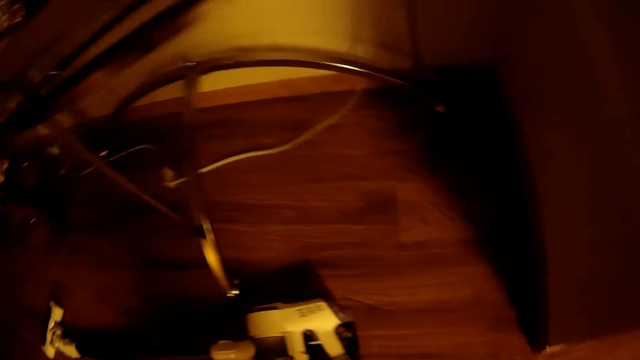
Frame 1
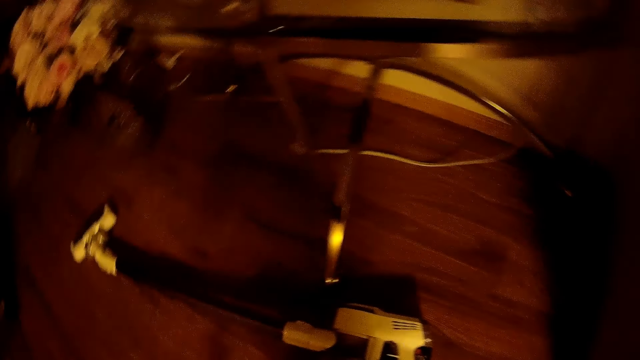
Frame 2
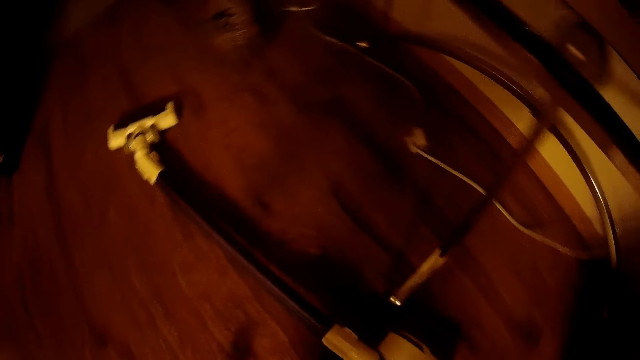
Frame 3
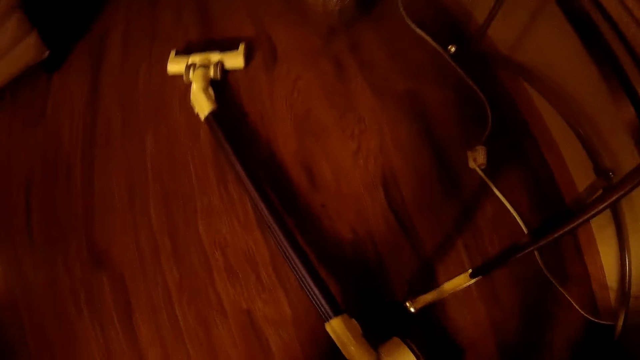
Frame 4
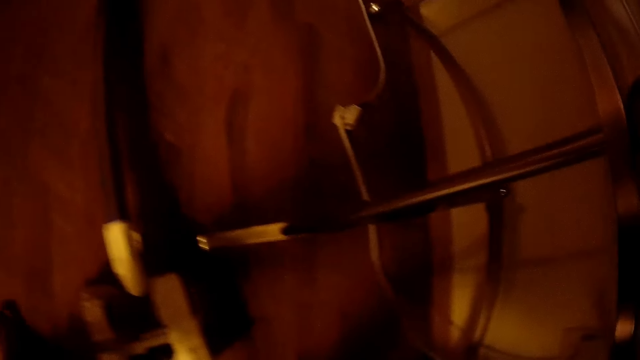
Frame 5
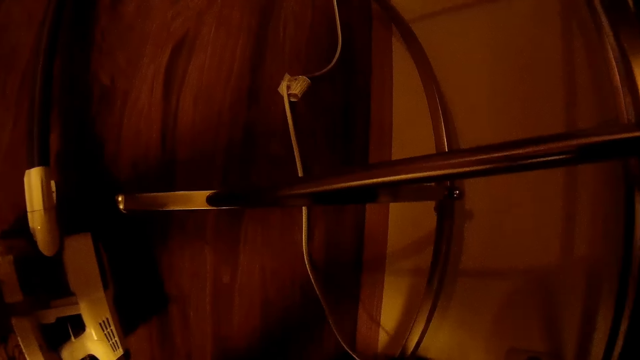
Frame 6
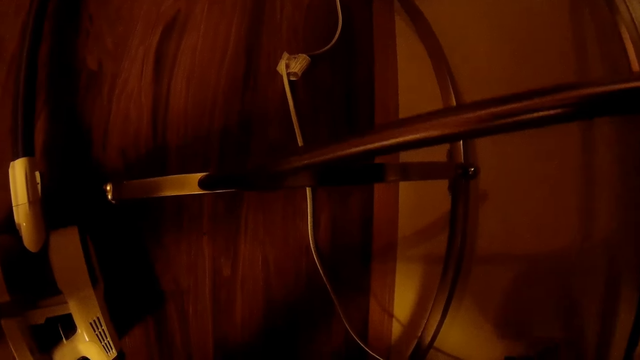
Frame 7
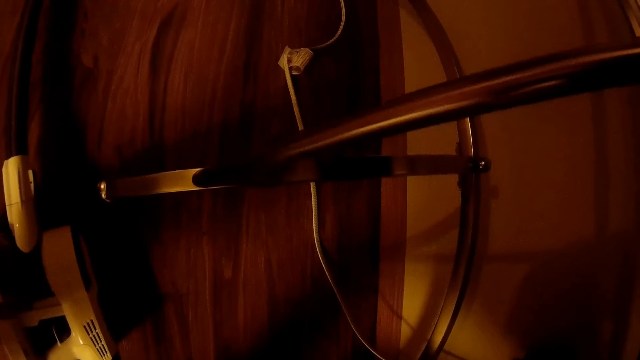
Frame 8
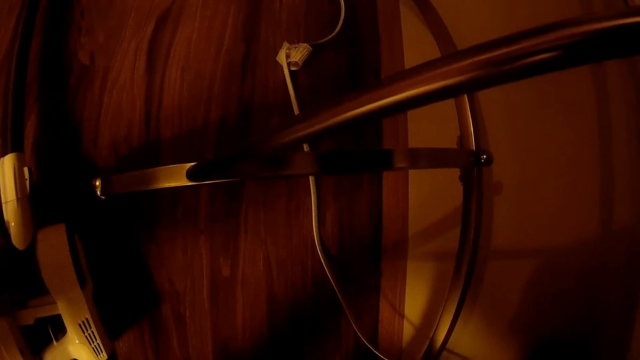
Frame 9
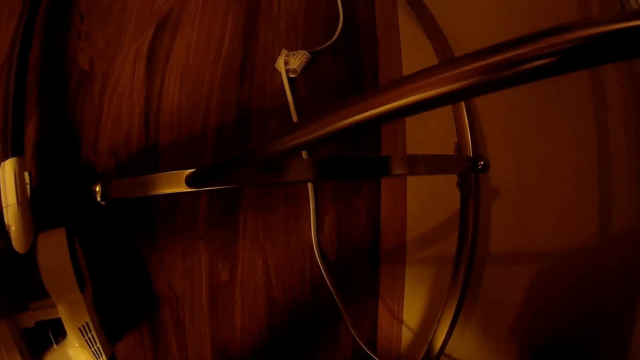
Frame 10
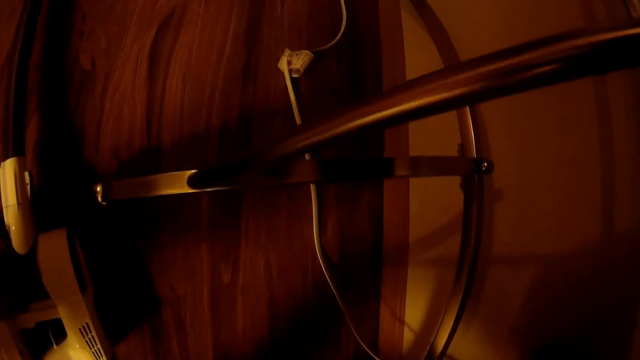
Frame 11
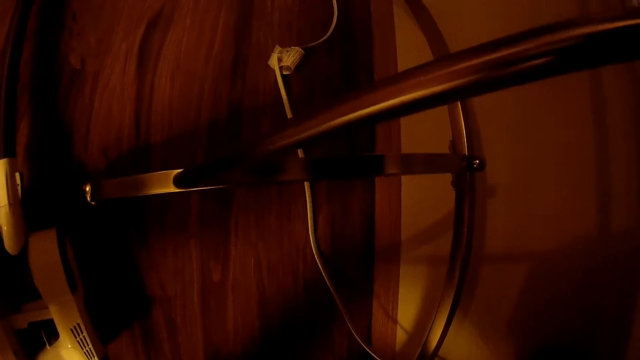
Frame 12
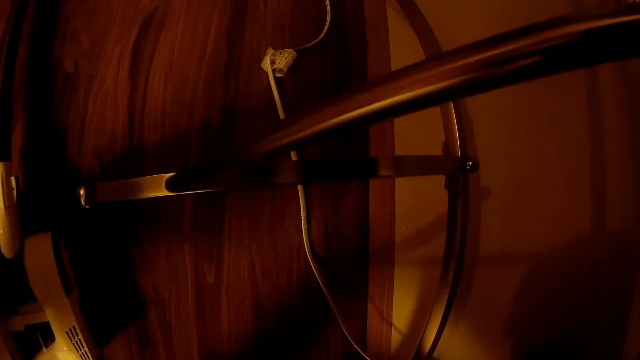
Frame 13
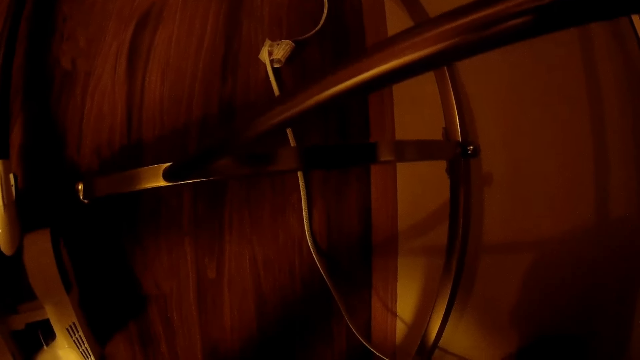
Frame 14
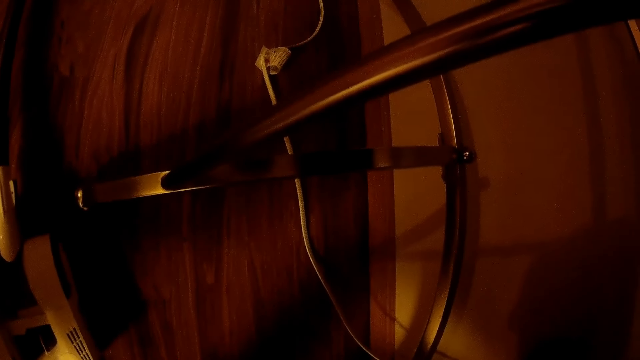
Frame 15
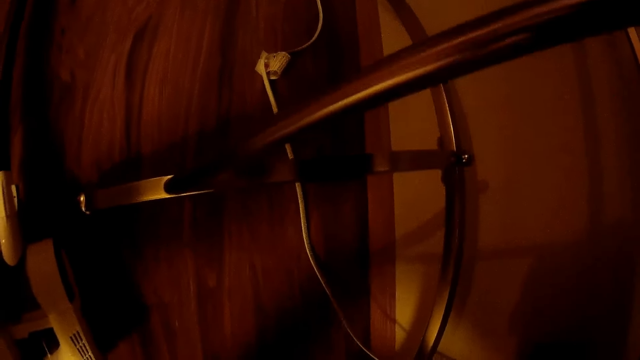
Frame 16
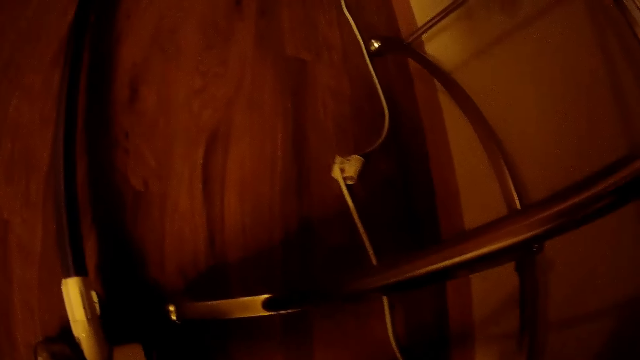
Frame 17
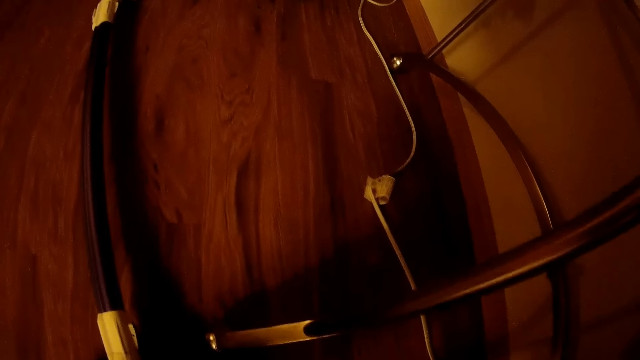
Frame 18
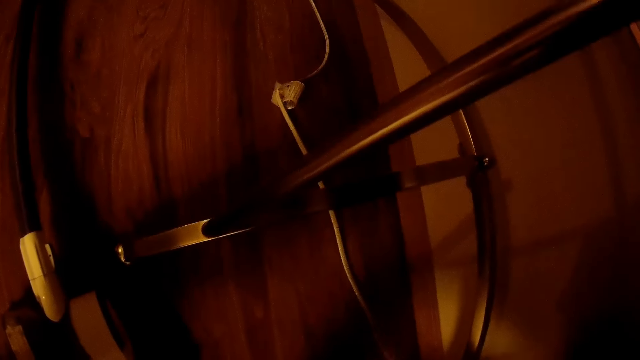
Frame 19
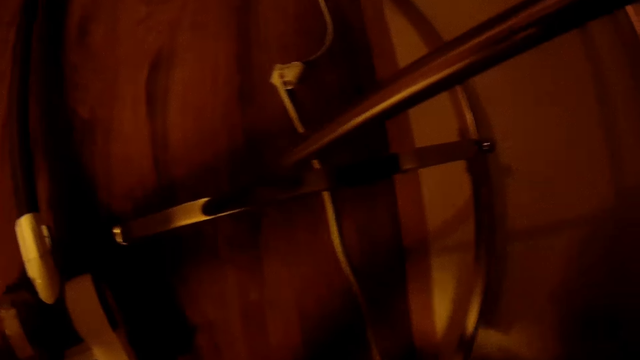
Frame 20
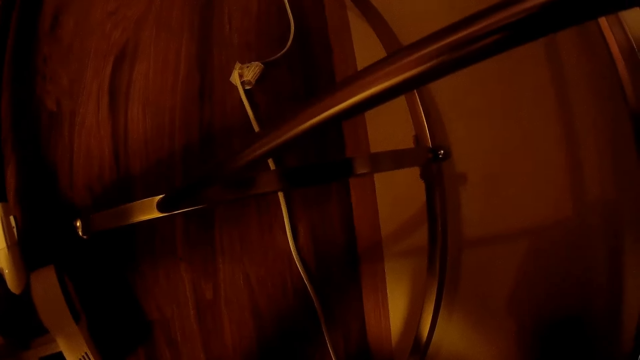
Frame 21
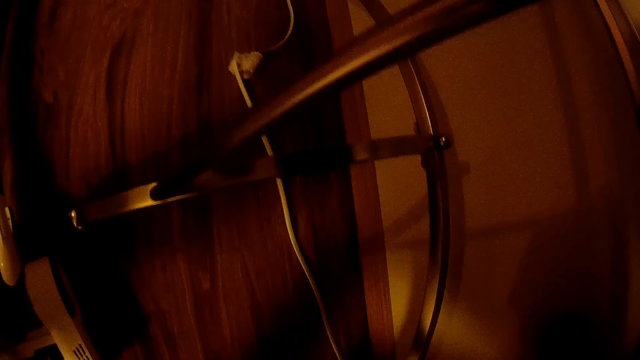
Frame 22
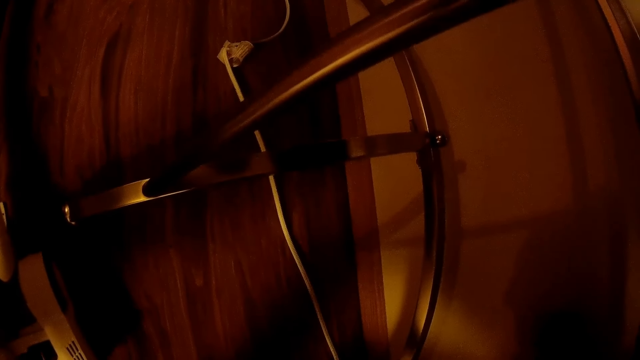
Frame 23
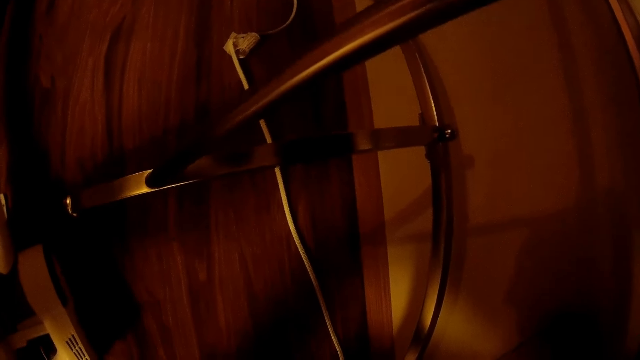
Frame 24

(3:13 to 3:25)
The camera wearer converses with a child. They insert a charger in the socket.

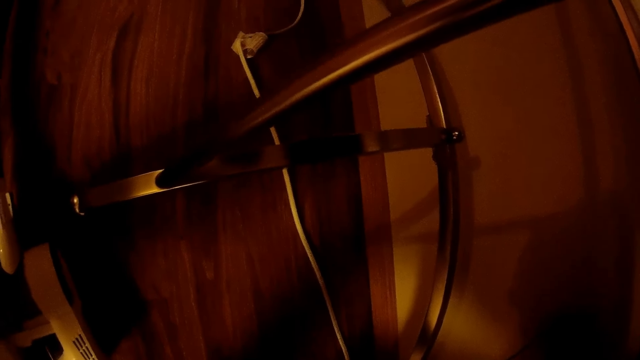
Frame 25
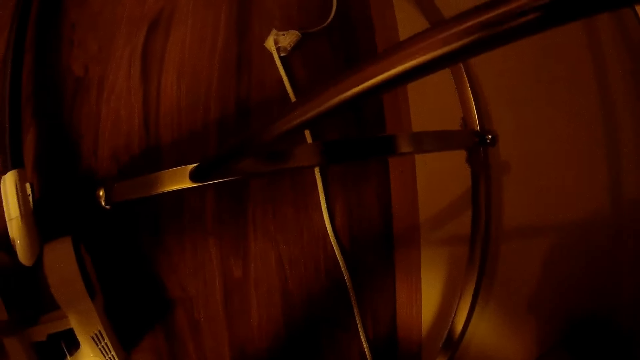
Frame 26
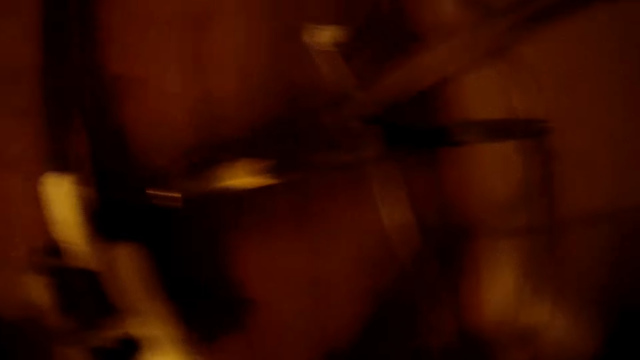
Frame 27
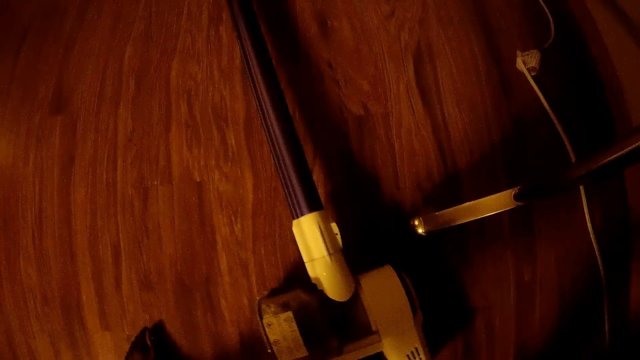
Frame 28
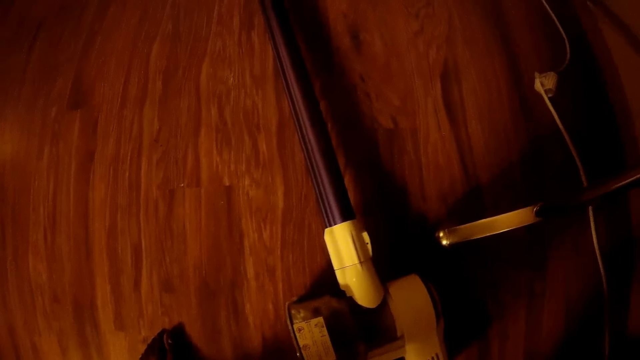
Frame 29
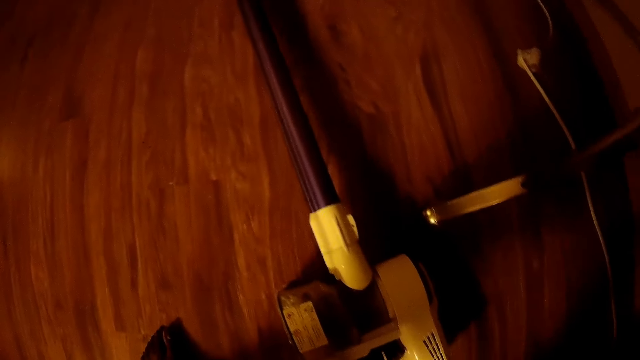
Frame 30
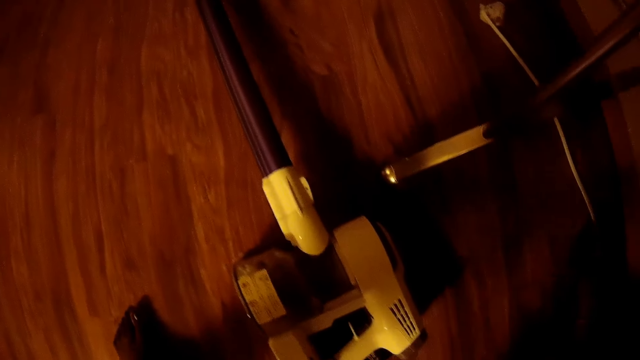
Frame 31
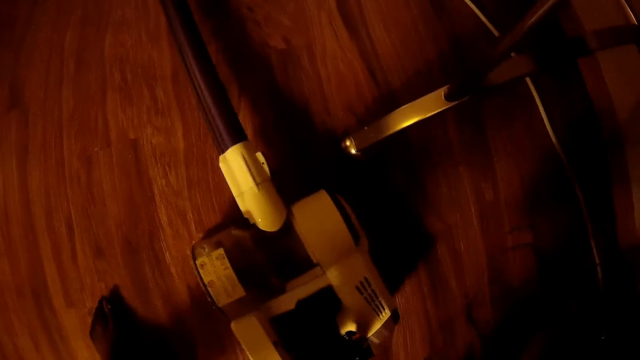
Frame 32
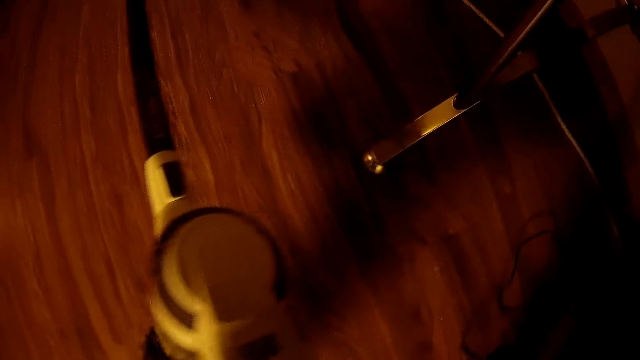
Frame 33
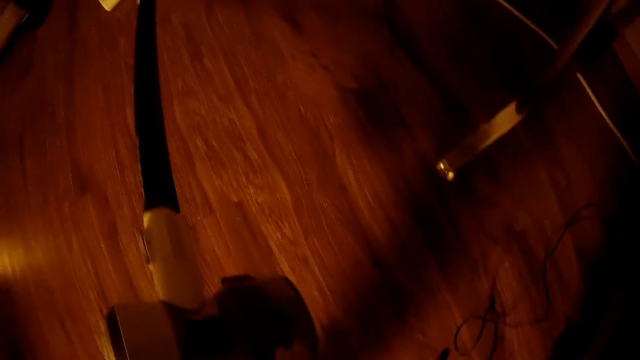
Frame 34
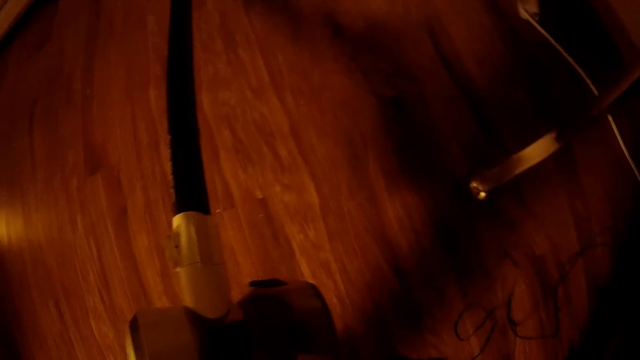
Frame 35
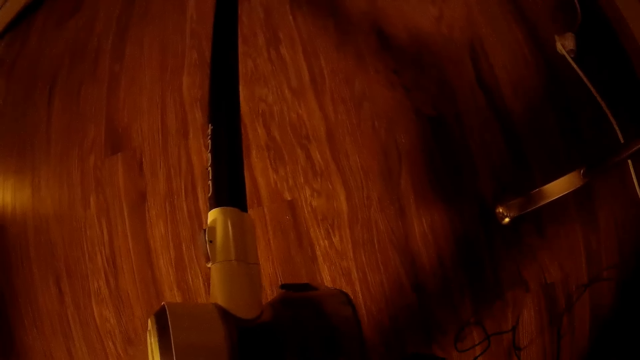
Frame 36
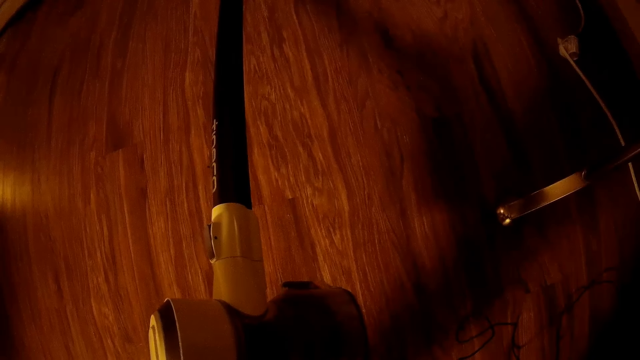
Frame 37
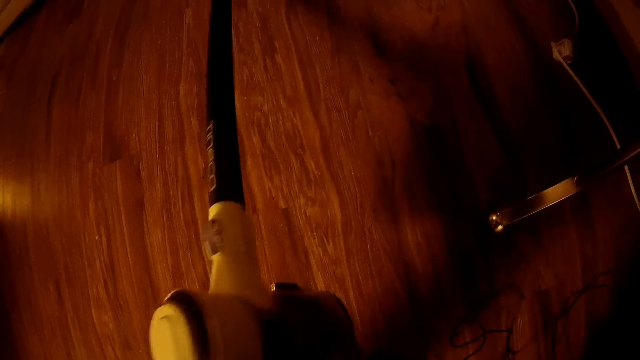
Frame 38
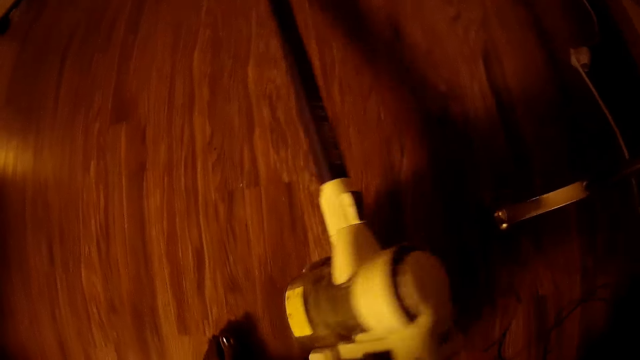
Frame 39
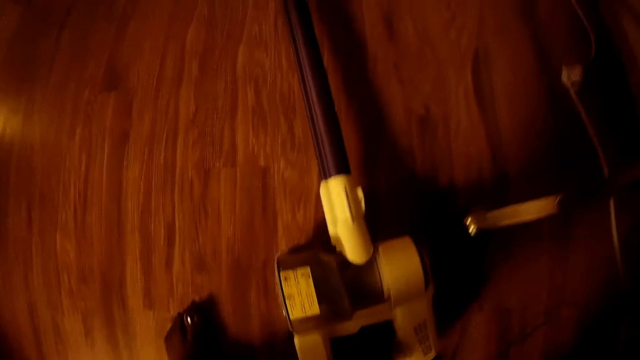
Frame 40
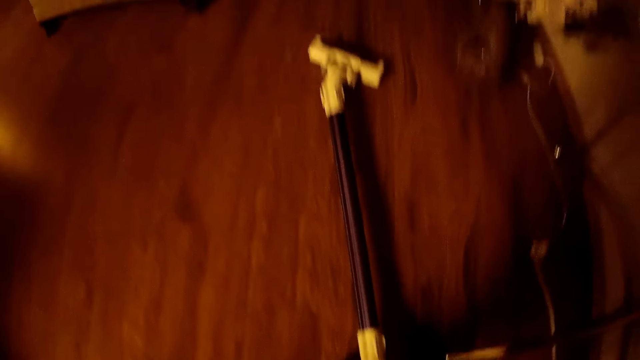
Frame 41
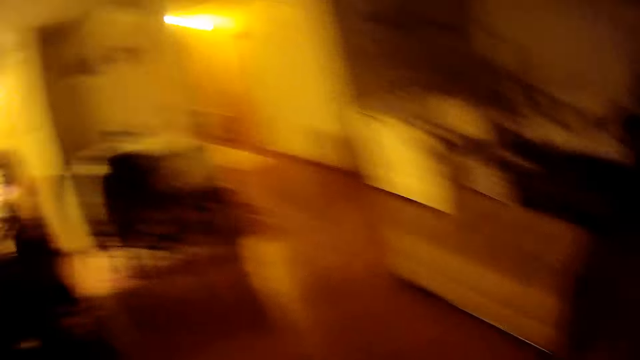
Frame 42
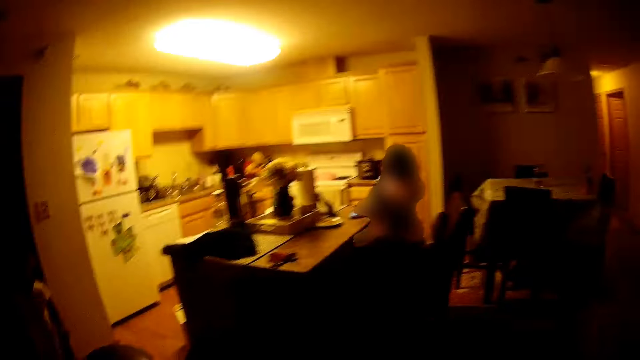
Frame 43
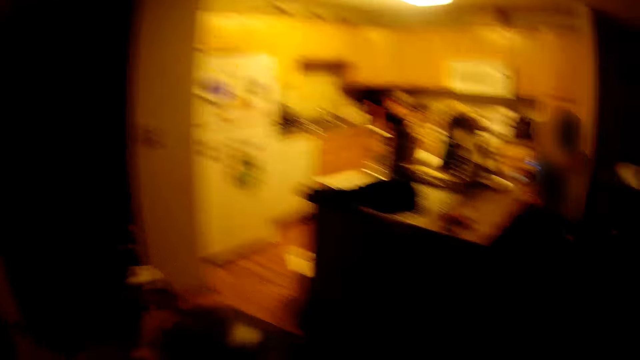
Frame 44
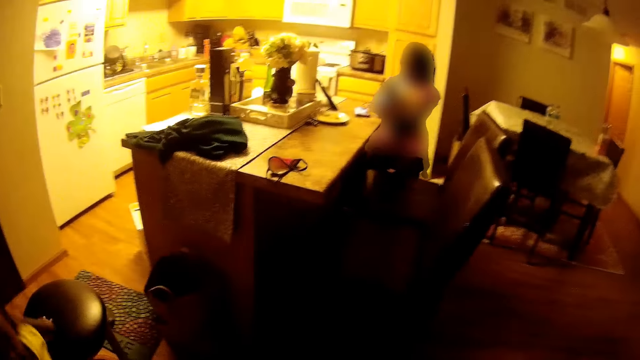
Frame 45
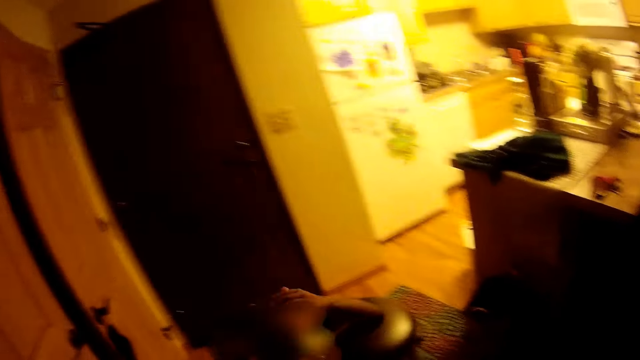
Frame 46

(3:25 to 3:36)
The camera wearer picks up the vacuum cleaner from the floor with her right hand. She raises a cord of the vacuum with her right hand. She plugs in a charger in the vacuum cleaner. She drops the vacuum cleaner on the floor with her right hand. A child jumps around.
